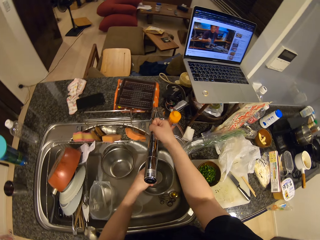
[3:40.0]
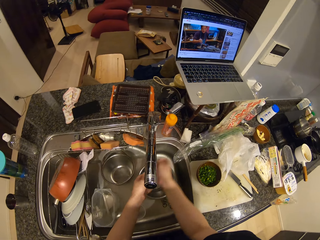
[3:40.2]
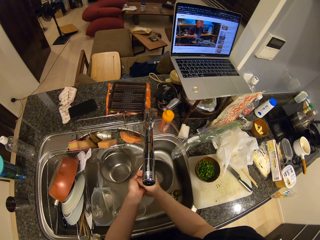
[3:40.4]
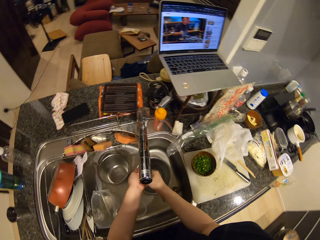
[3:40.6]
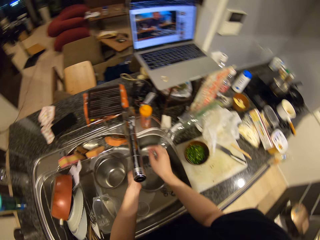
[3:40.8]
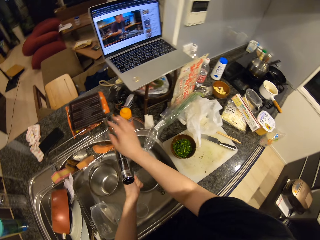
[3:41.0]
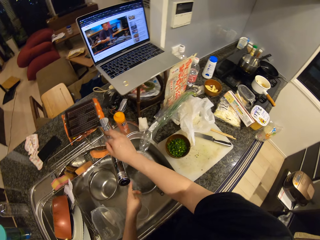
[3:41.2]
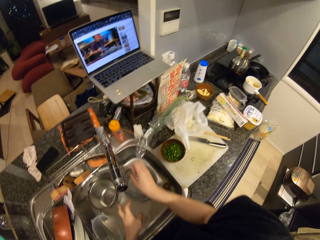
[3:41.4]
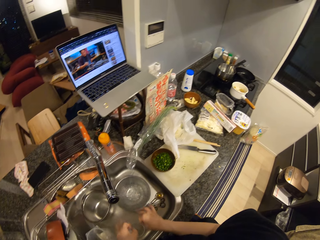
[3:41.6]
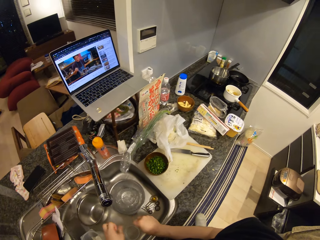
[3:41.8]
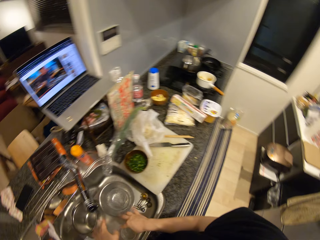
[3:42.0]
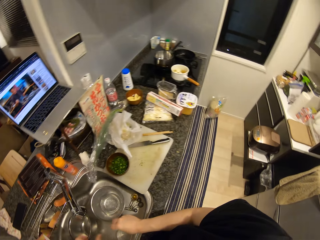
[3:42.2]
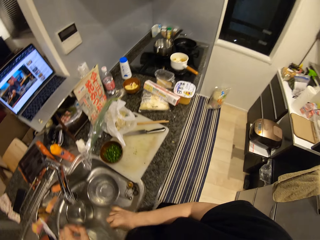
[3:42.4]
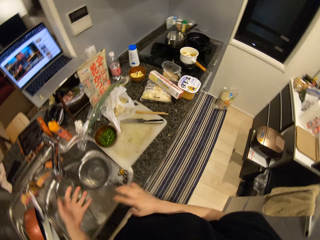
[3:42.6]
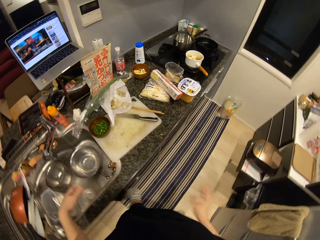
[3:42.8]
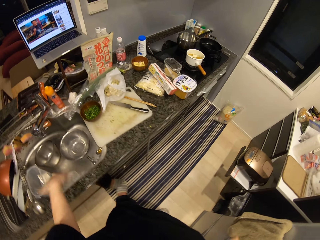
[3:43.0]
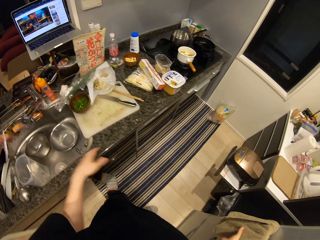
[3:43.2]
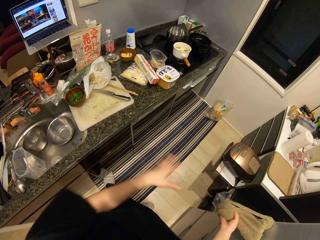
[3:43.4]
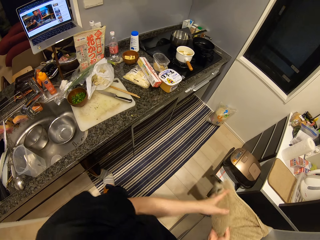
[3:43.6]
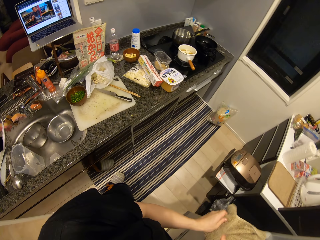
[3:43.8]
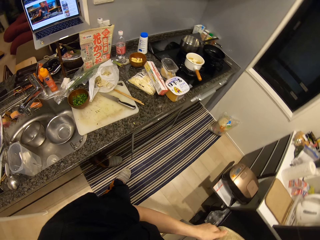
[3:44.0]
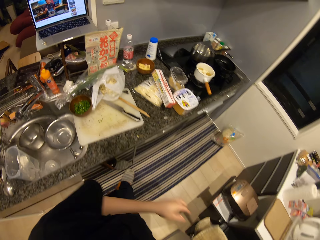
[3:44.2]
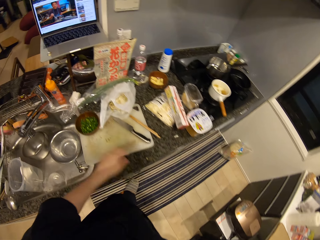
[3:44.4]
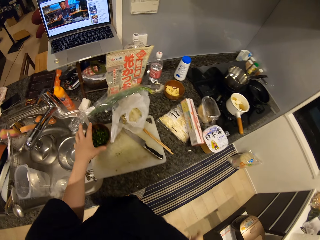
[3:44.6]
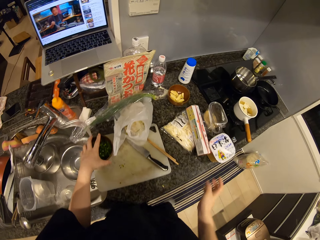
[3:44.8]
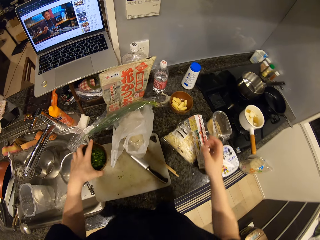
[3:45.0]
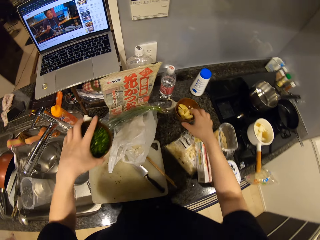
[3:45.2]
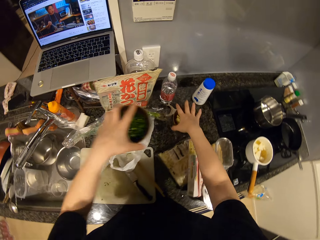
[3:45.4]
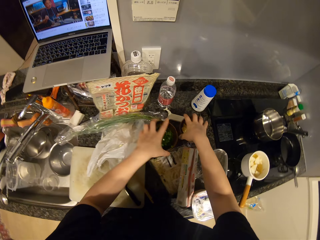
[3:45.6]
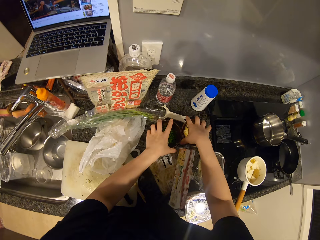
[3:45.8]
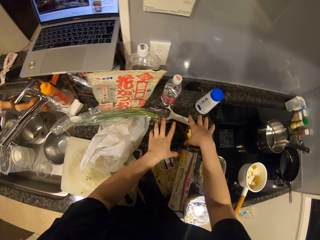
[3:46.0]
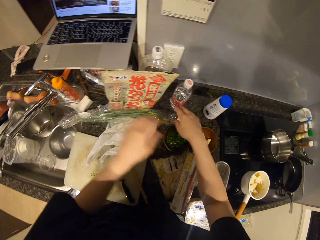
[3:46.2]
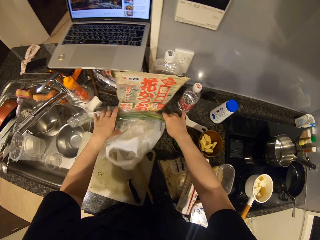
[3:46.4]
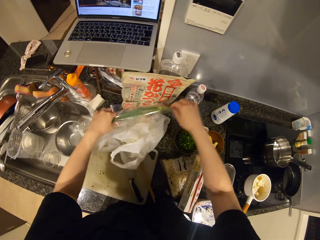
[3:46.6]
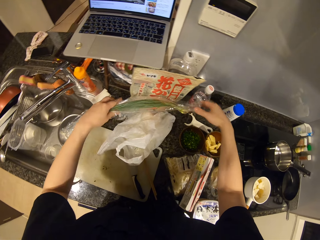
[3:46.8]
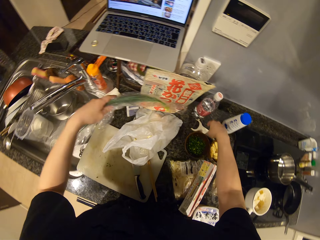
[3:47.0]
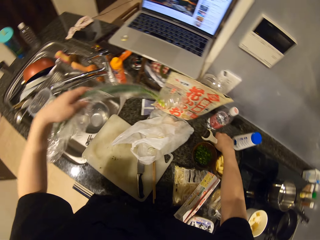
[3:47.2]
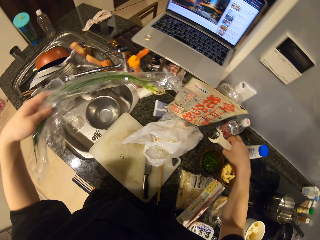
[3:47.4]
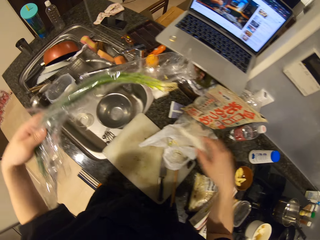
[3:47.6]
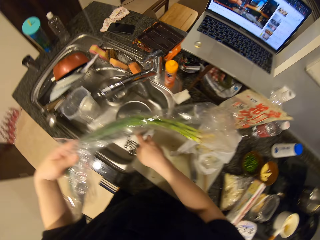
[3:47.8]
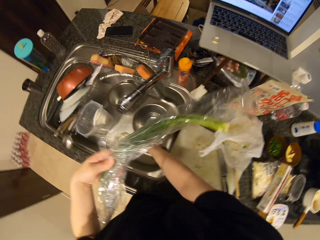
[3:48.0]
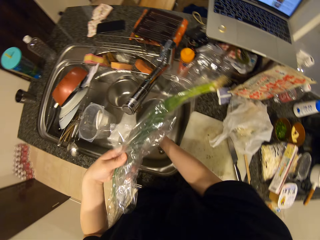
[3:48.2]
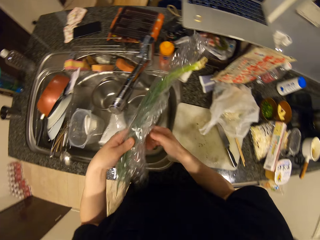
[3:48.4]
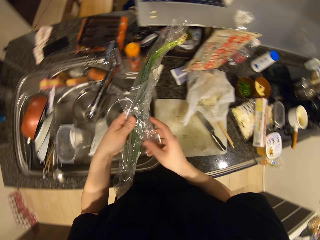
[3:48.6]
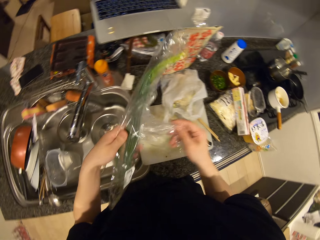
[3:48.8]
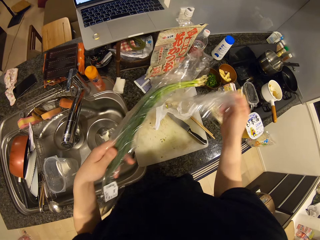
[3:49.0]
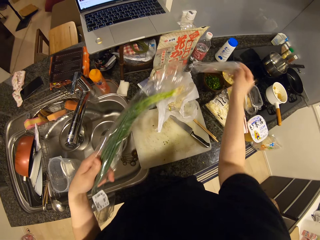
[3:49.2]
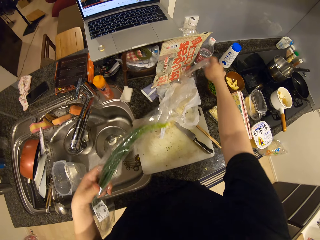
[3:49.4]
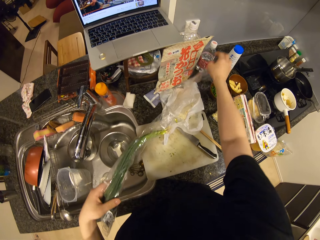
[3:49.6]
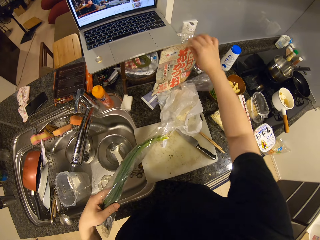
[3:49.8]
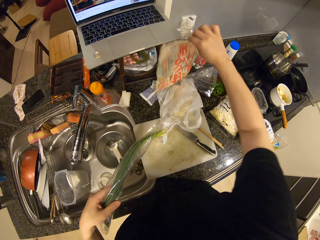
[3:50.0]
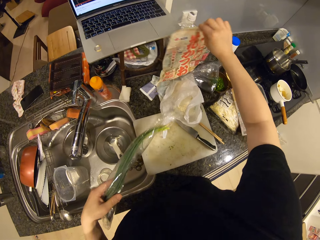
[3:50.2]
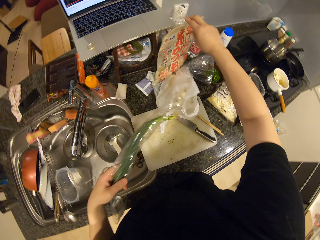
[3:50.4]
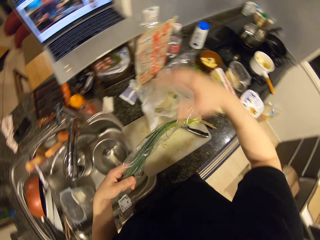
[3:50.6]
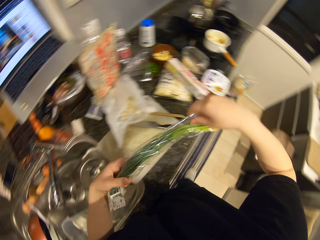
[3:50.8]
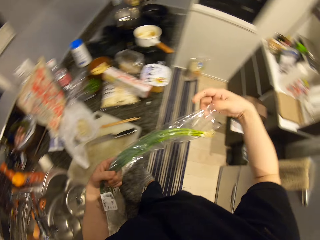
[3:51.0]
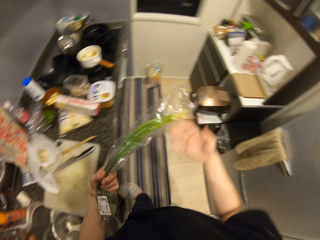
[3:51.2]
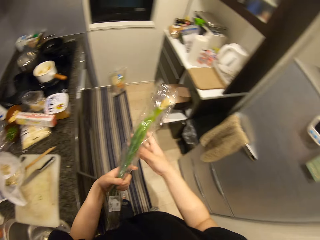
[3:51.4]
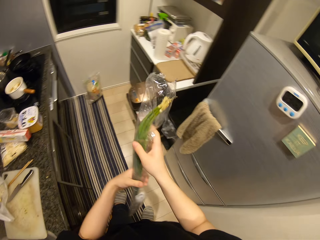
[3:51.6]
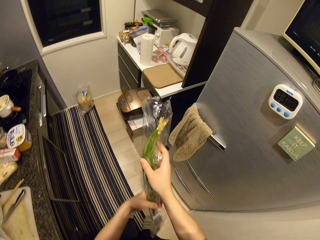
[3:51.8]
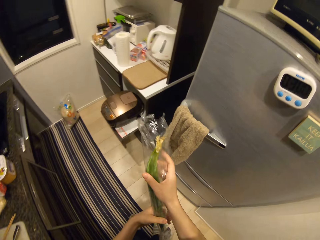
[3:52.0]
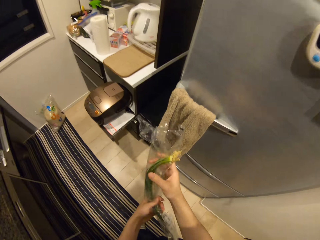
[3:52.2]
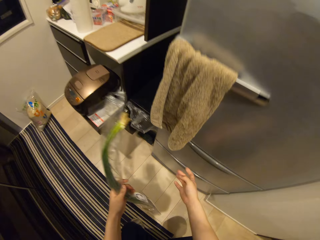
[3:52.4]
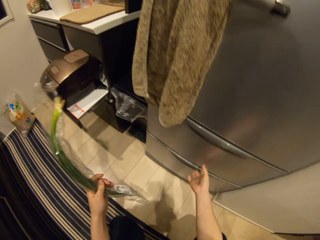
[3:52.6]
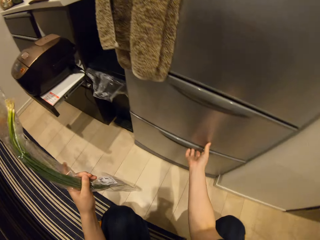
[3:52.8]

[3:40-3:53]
The camera wearer opens the water tap. He rinses his hands and closes the water tap. He mops his hand with the kitchen towel. He picks the bowl of spring onions and drops the bowl of spring onions. He picks the pack of spring onions and a peeler. He drops the peeler in the sink. He removes nylon from the pack of spring onions. He shakes another nylon. He covers the spring onion.

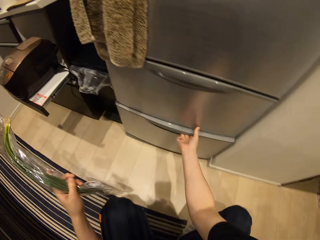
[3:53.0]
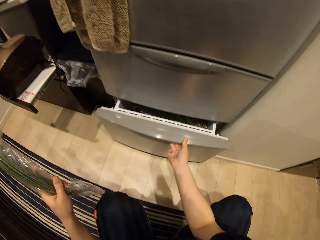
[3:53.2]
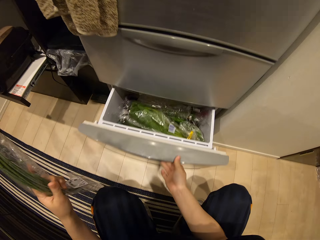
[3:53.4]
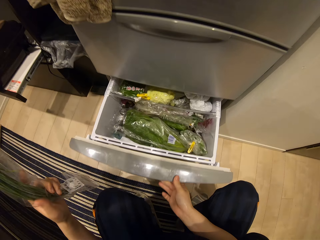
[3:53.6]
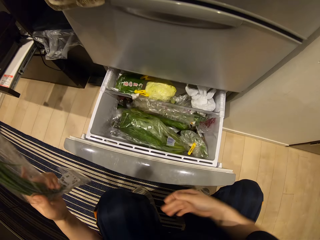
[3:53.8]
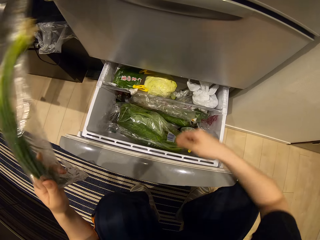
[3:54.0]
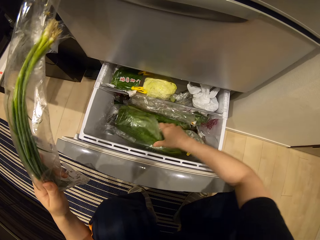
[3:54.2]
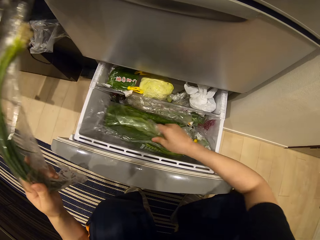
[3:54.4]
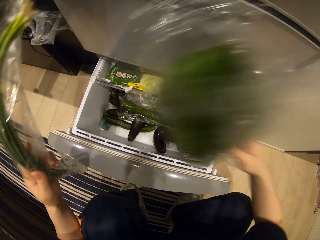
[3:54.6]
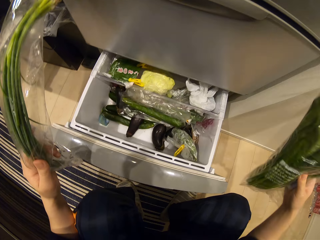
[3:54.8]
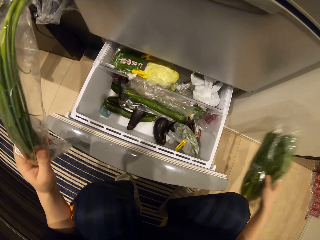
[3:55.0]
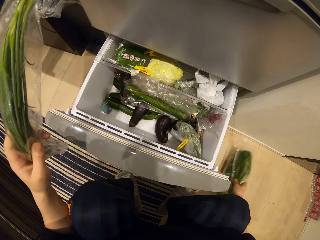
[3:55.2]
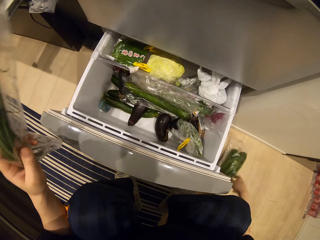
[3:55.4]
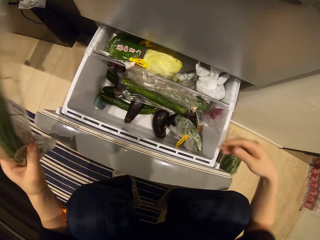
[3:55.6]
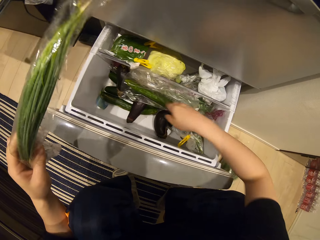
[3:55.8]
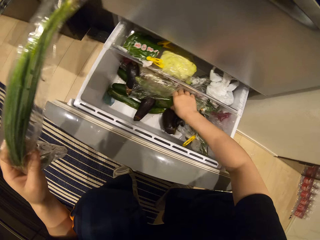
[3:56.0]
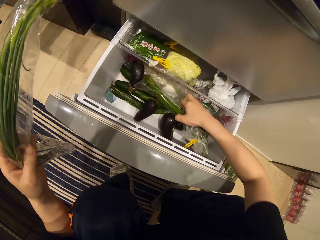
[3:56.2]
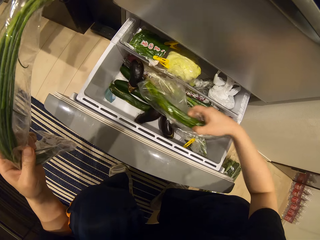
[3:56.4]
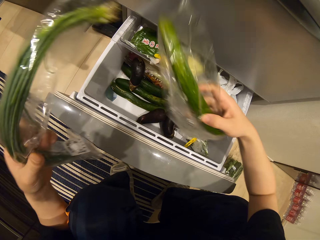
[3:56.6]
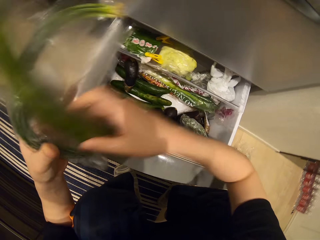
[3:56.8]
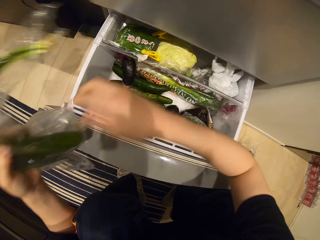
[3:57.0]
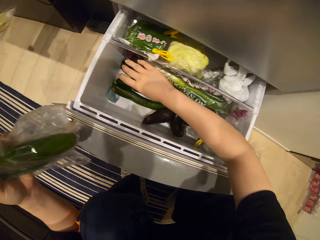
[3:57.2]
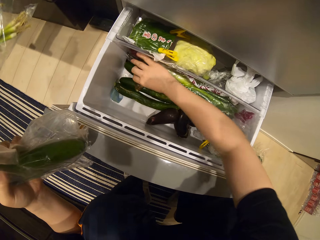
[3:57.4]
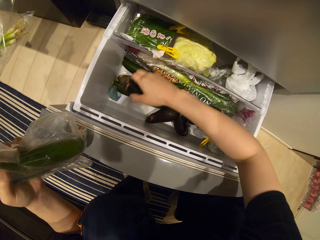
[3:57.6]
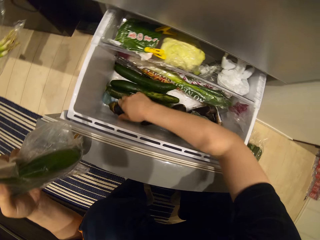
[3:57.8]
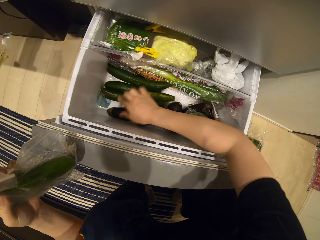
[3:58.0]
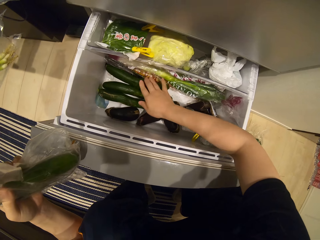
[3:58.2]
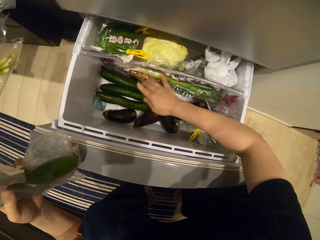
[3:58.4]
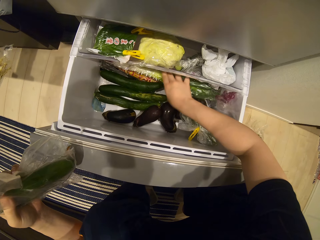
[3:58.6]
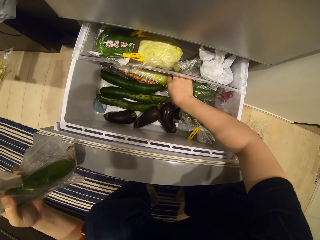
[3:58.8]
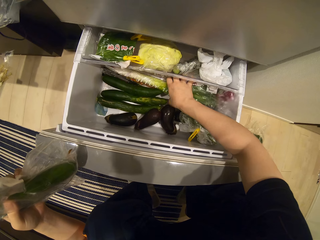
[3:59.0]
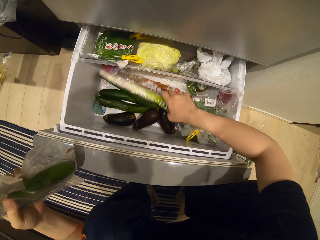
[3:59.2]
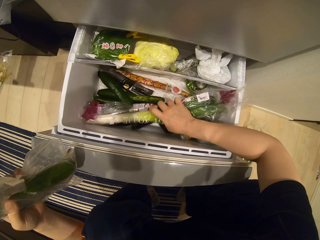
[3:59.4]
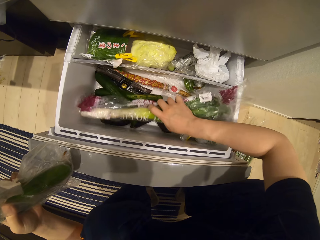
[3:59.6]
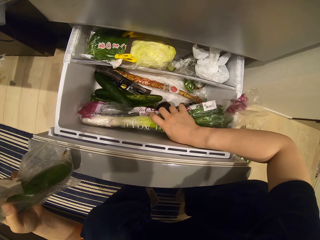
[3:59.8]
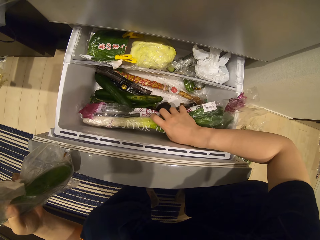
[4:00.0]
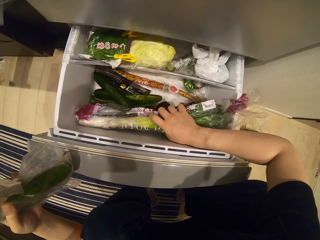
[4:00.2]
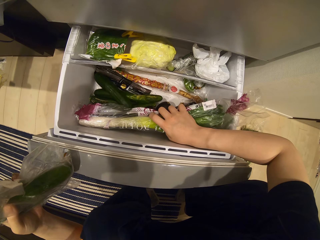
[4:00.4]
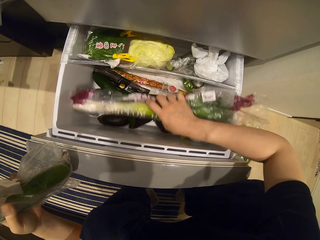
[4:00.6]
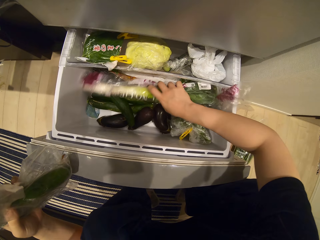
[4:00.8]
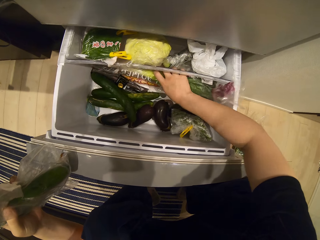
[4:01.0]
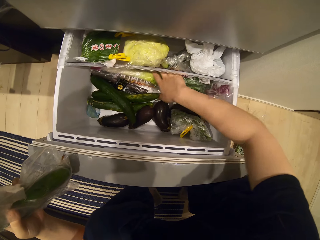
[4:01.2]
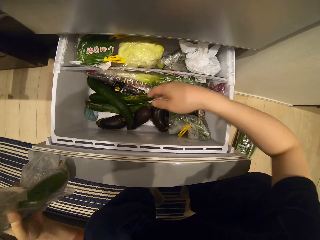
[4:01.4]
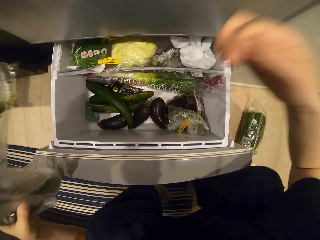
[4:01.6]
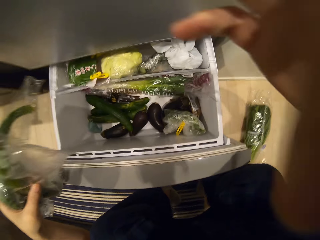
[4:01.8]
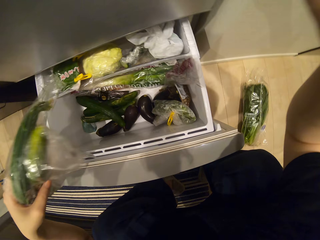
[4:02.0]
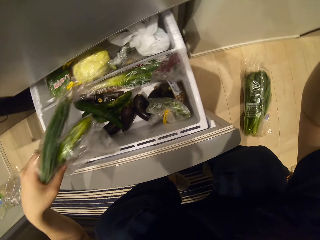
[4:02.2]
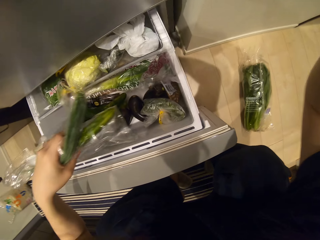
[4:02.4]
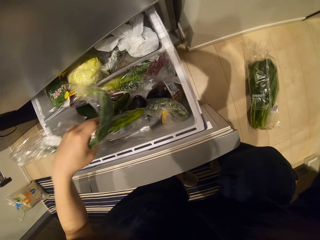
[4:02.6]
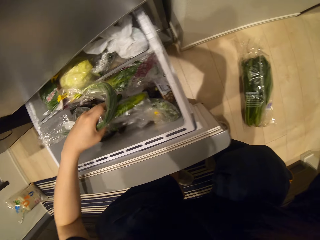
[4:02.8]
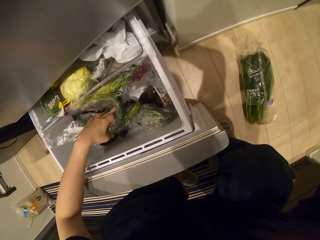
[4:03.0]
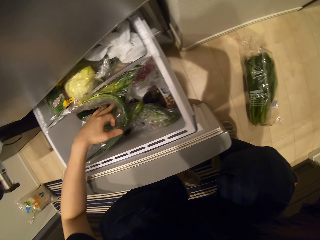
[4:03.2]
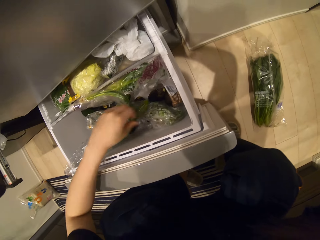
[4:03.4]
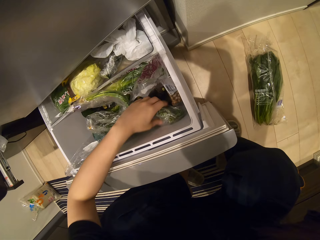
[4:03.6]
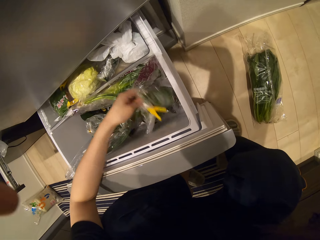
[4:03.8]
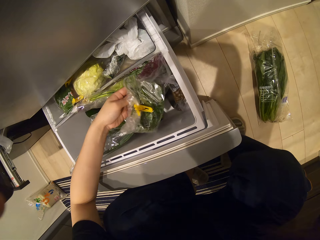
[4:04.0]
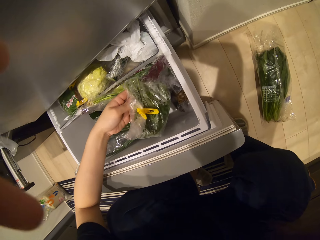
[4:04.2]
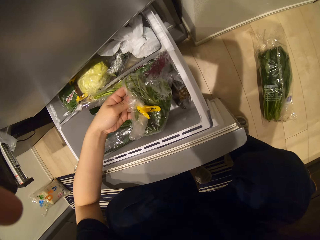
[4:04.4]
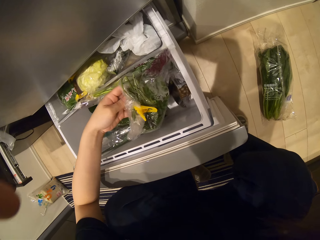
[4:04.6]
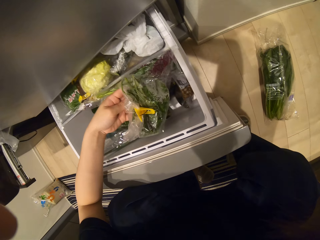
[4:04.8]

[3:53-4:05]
The camera wearer opens the fridge. They put the onion in the fridge. They pick lettuce from the fridge. They drop the lettuce on the floor. They pick a pack of zucchini. They move the vegetables in the fridge. They touch the camera. They drop the zucchini and spring onions in the fridge. They pick another vegetable.
